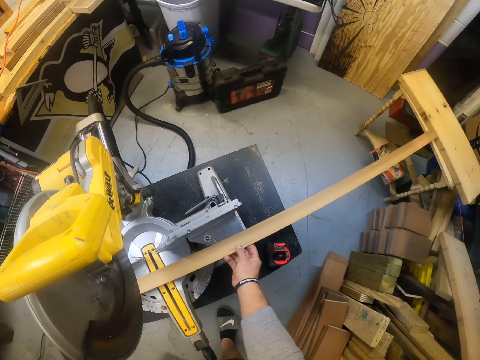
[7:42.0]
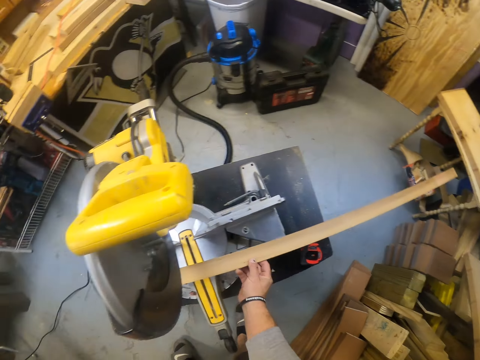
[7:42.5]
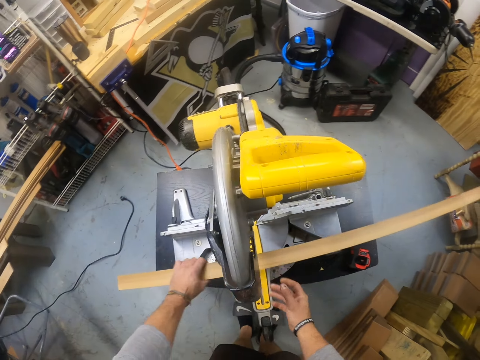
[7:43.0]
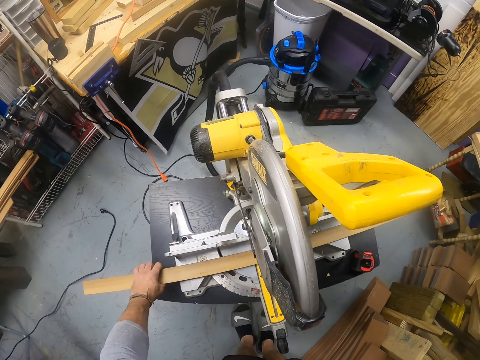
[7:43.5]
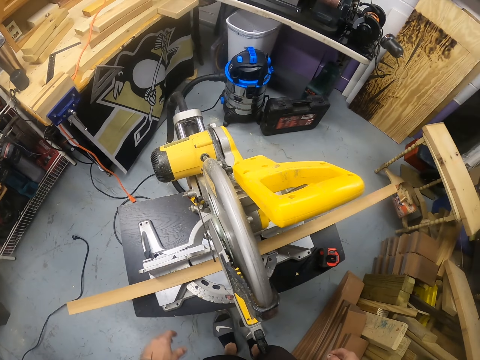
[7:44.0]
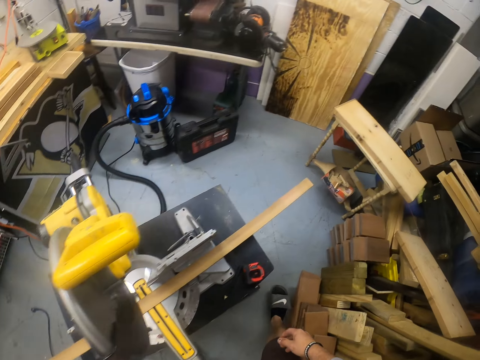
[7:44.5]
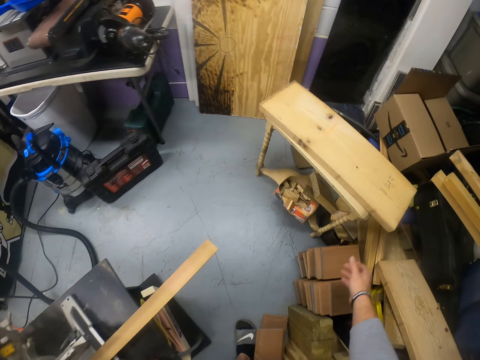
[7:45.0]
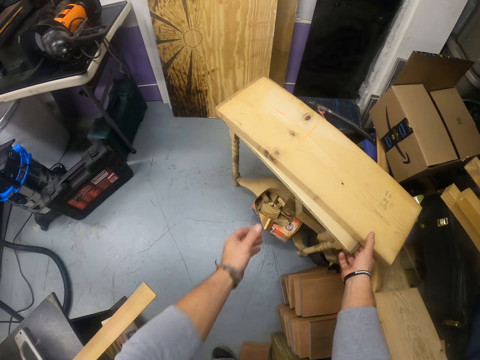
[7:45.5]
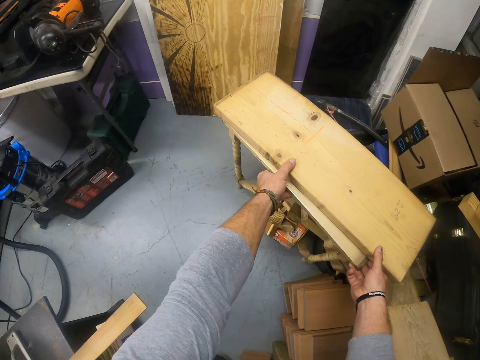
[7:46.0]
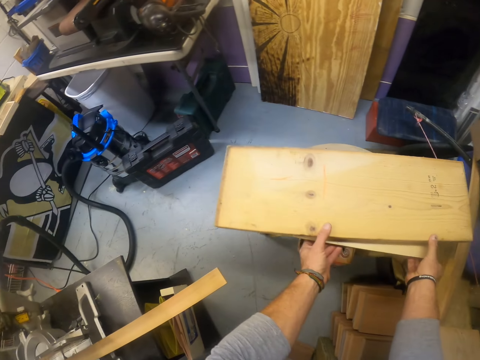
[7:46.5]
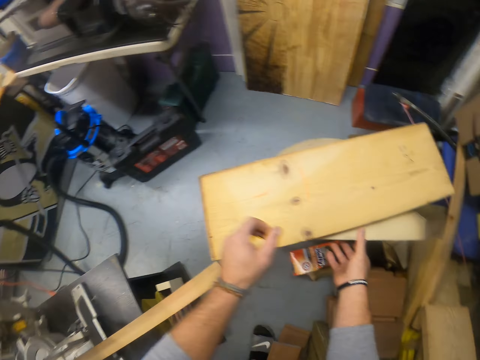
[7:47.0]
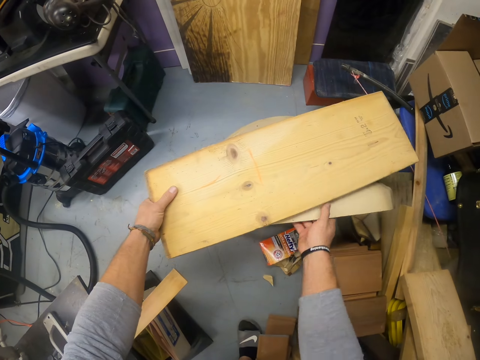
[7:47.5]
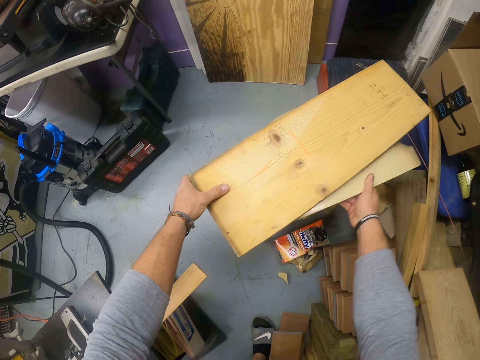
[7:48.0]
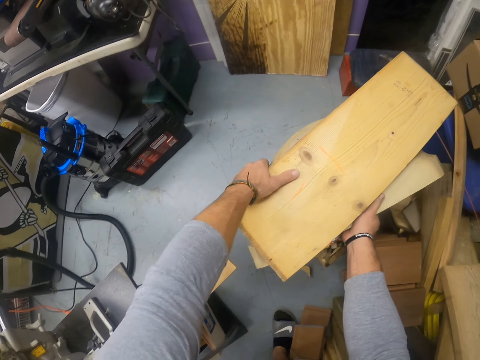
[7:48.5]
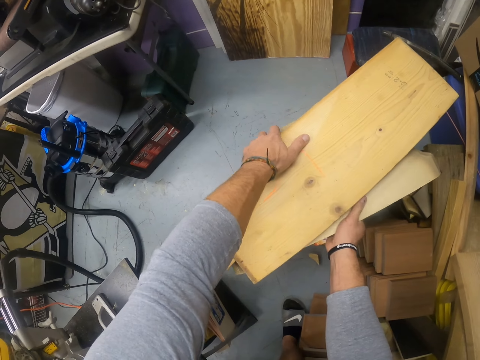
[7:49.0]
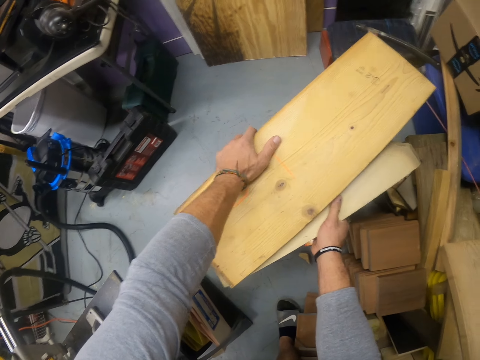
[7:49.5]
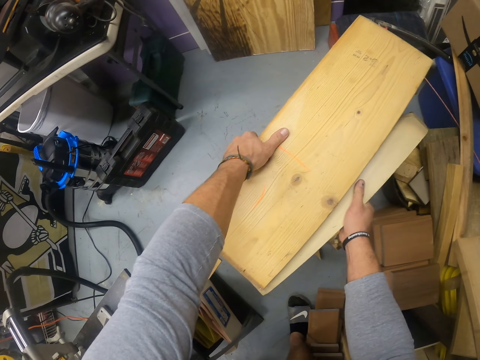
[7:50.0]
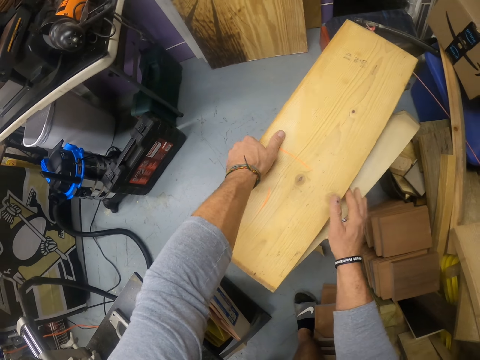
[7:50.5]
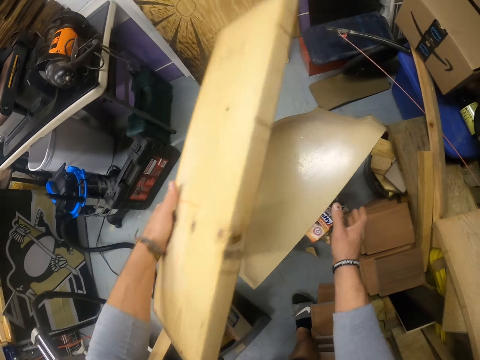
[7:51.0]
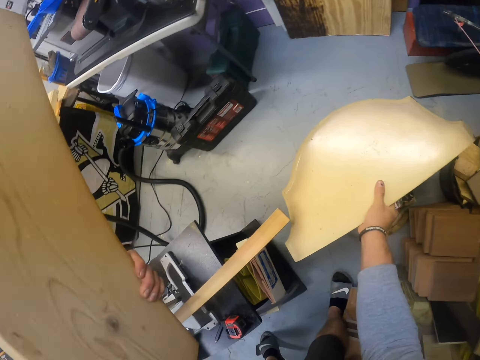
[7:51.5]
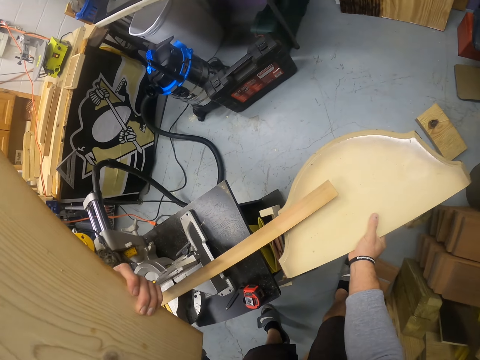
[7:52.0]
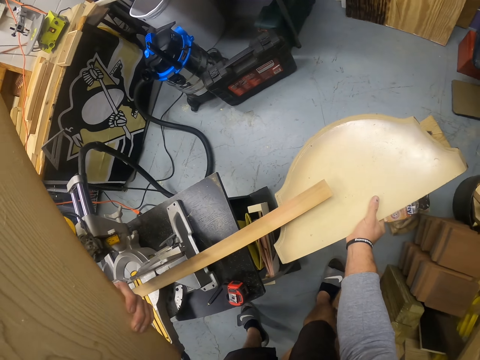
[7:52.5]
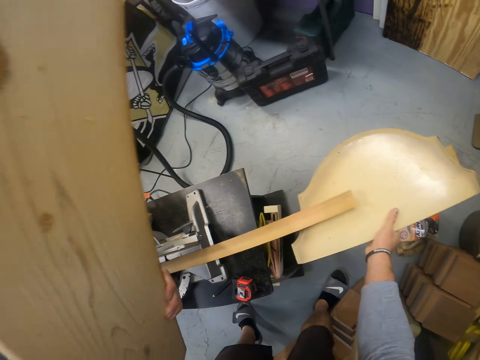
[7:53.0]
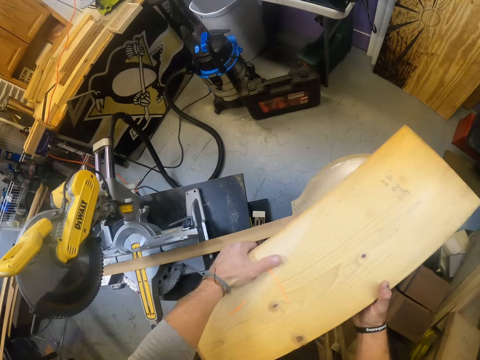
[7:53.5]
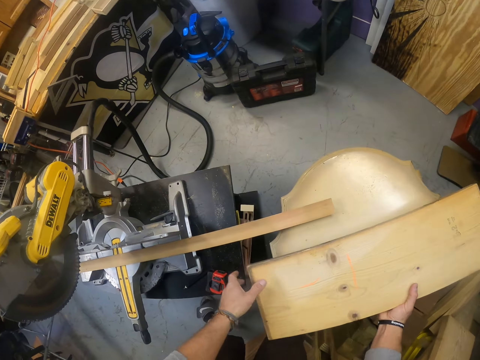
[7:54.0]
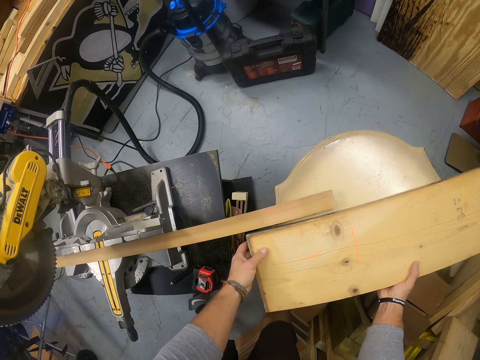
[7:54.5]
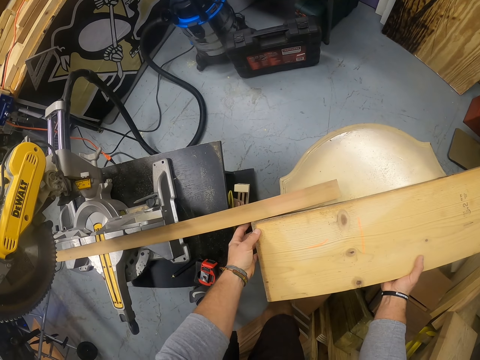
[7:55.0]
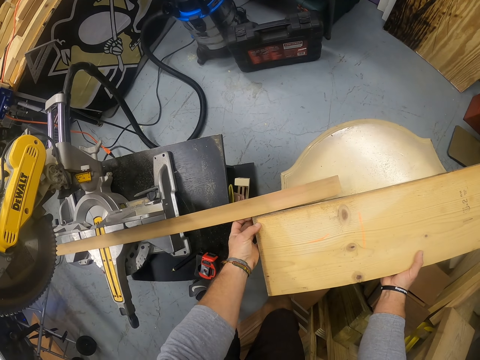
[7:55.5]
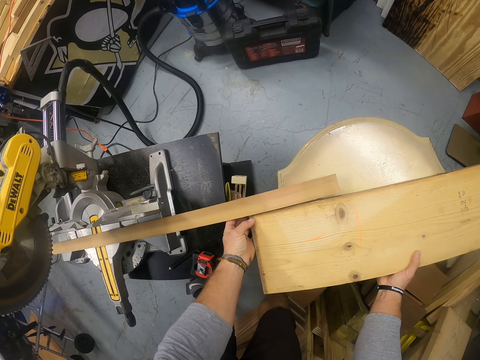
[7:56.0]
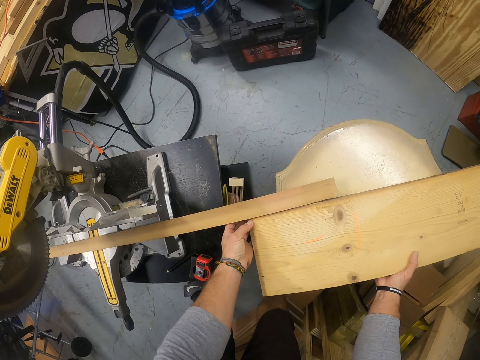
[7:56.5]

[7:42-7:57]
The camera wearer pulls the plank on the miter saw with his right hand. He pulls the plank on the miter saw with his left hand. He walks. He drags the stool closer with both hands. He picks the plank on the stool with both hands. He pulls the stool with his right hand. He drops the plank on the stool with both hands.

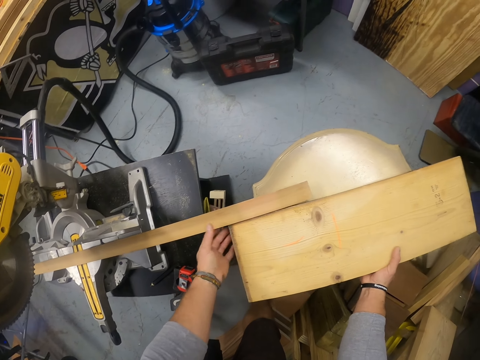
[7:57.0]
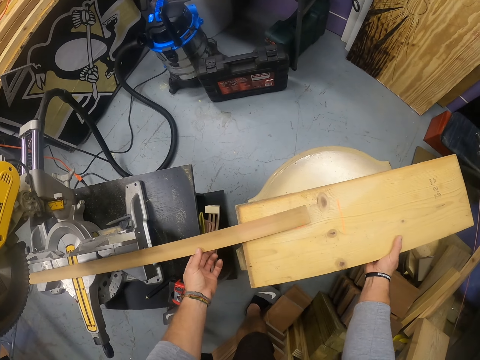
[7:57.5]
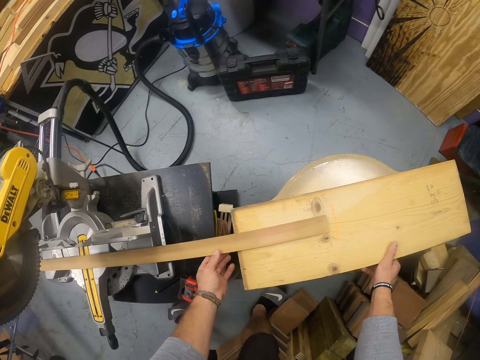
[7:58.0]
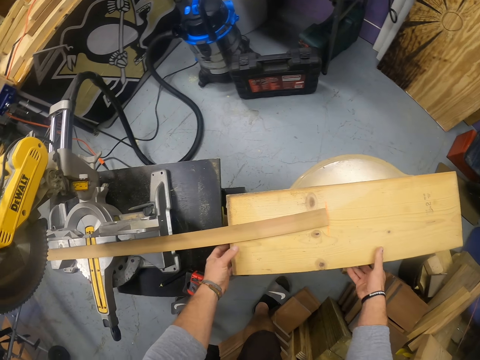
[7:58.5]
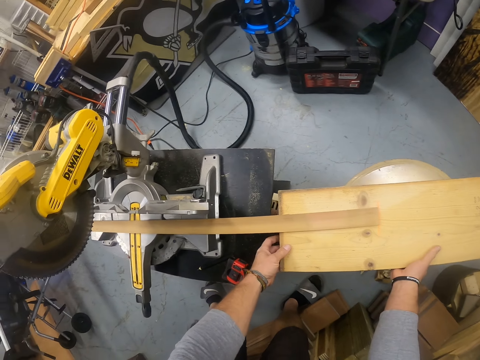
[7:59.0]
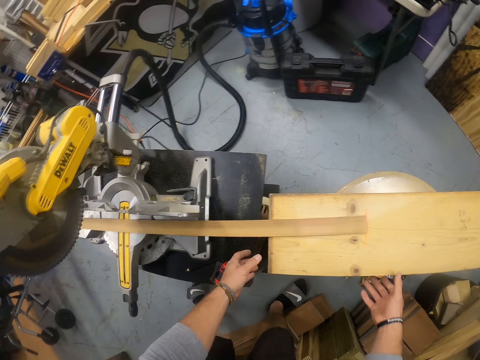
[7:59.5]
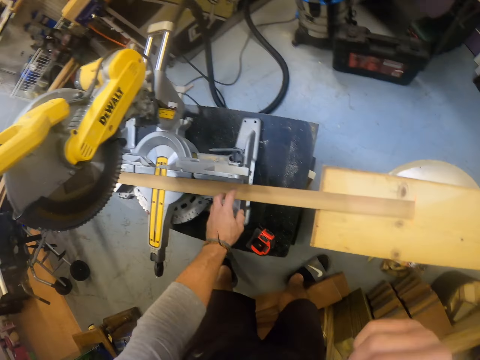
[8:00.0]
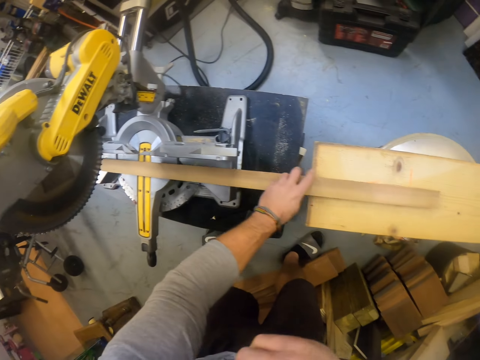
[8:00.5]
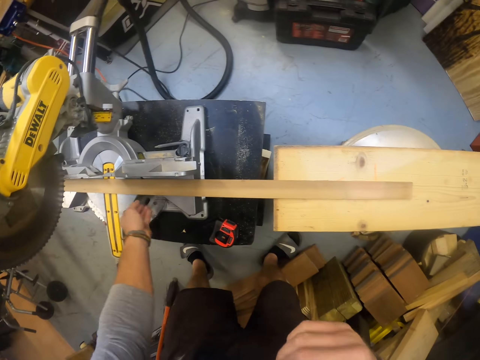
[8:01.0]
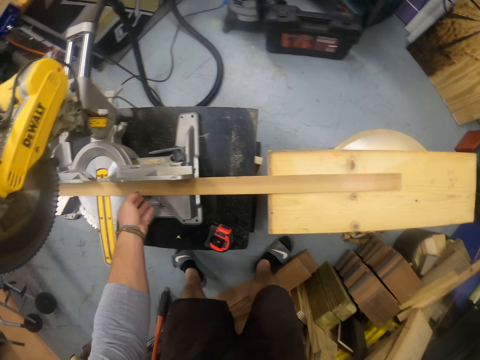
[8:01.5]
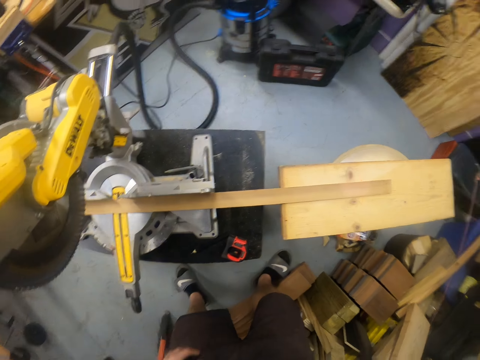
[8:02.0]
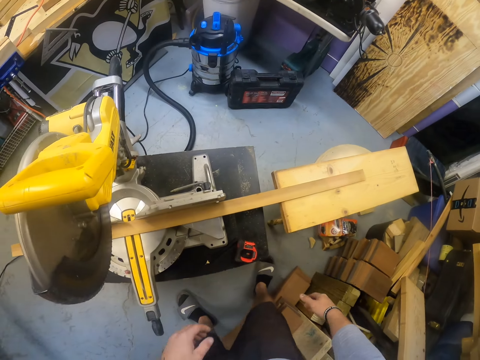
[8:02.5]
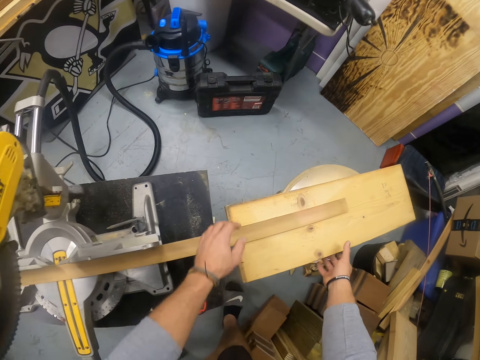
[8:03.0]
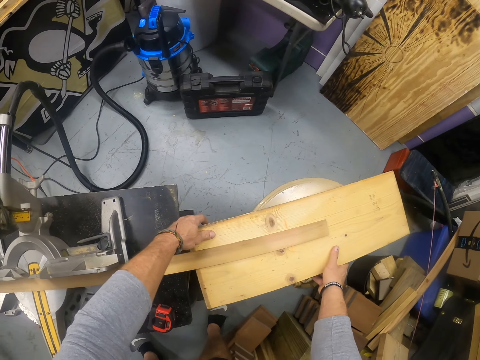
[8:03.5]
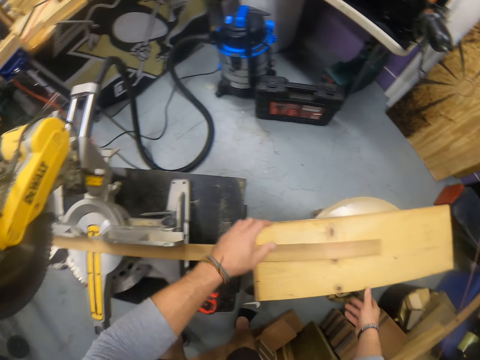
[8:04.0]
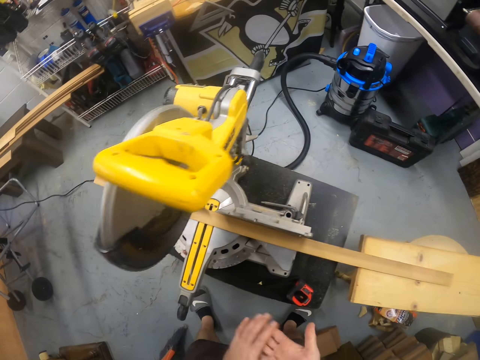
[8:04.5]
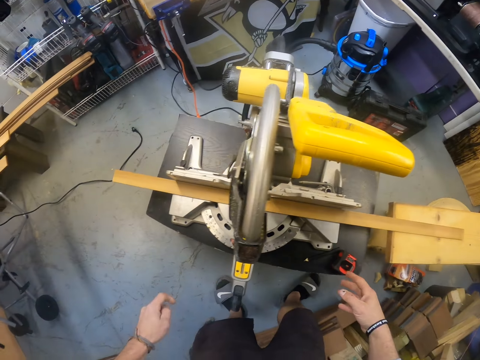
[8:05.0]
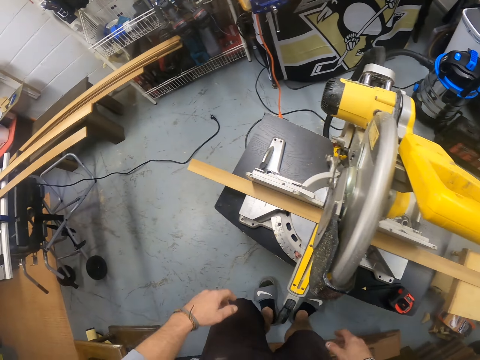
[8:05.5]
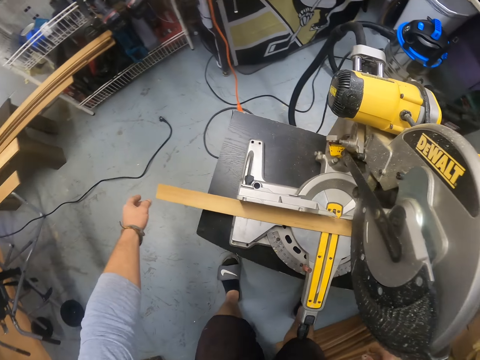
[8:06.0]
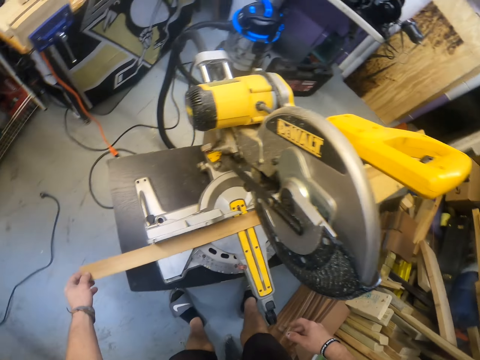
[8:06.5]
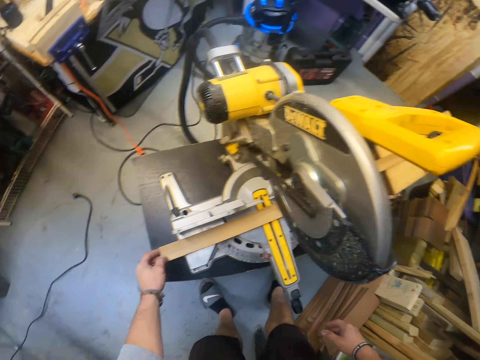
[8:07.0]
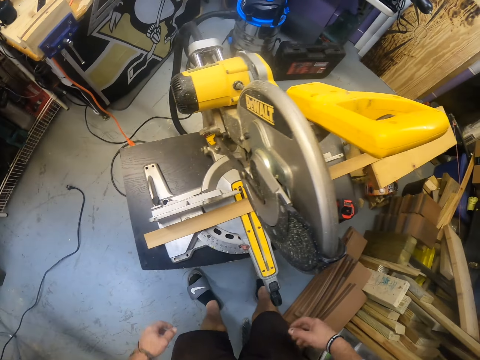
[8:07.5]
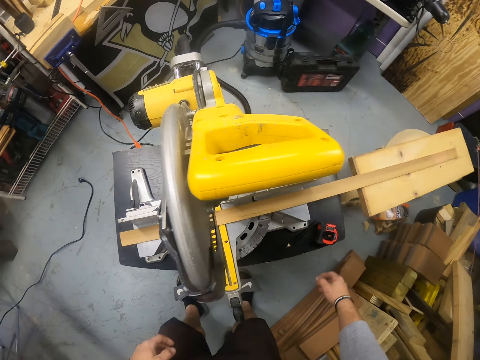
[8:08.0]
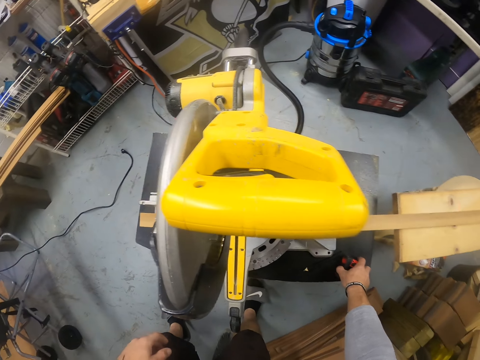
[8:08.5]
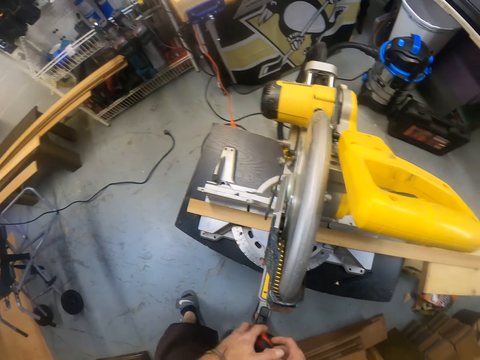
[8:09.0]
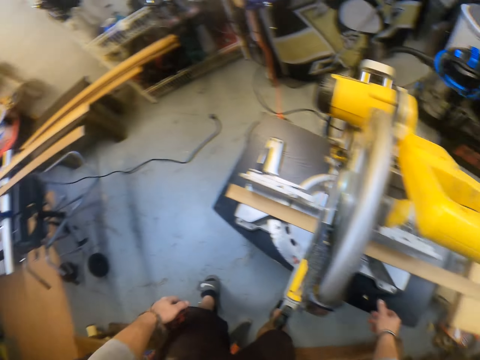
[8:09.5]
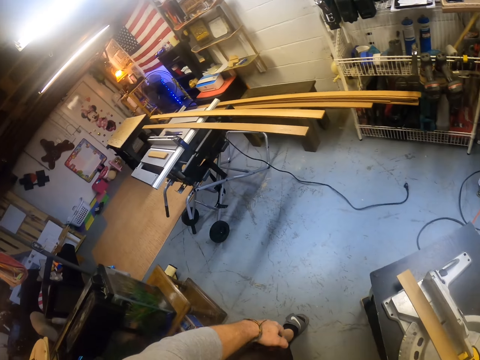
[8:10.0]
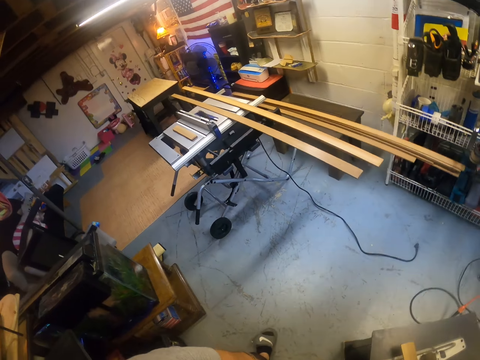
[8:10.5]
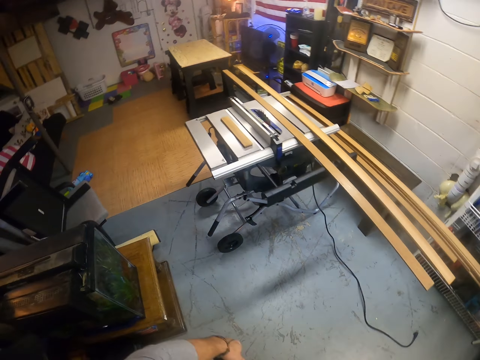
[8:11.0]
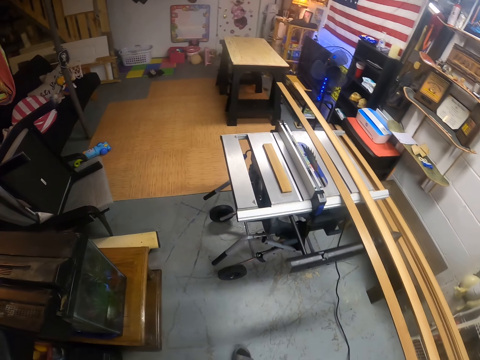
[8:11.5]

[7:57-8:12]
The camera wearer holds the plank with his left hand. He lifts his right hand. He adjusts the plank on the stool with both hands. He rubs his hands. He pushes the plank on the miter saw with his left hand. He picks the measuring tape from the black table with his right hand. He walks.
